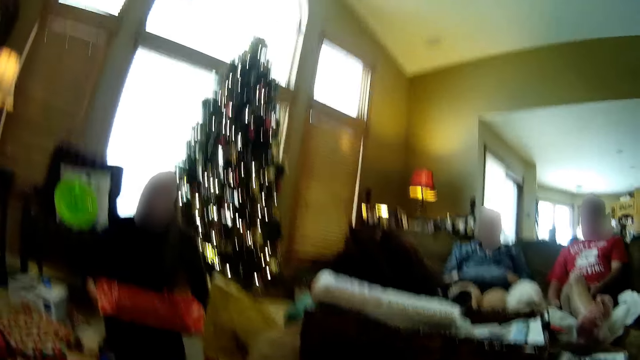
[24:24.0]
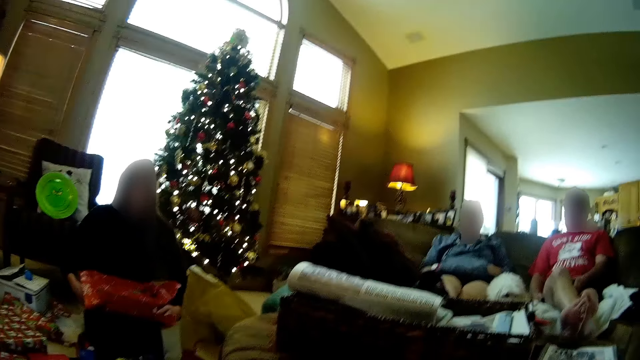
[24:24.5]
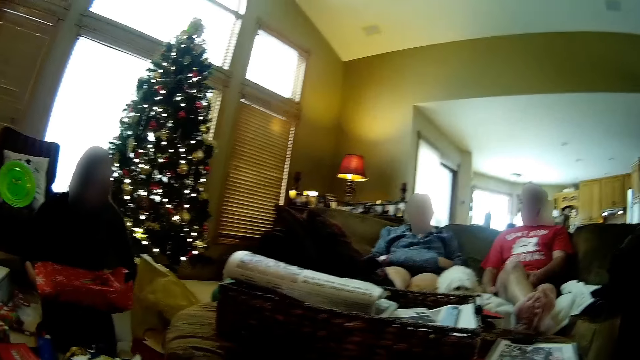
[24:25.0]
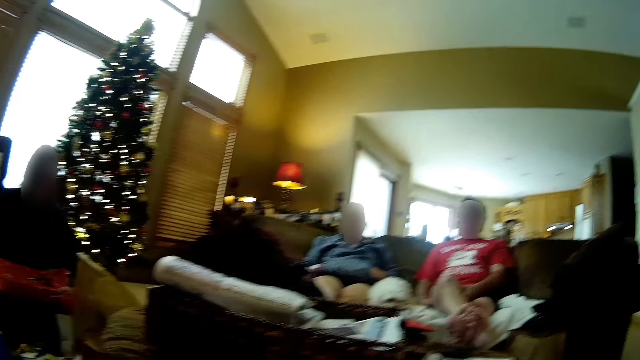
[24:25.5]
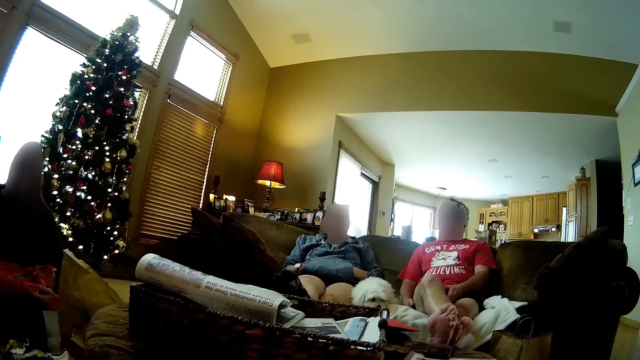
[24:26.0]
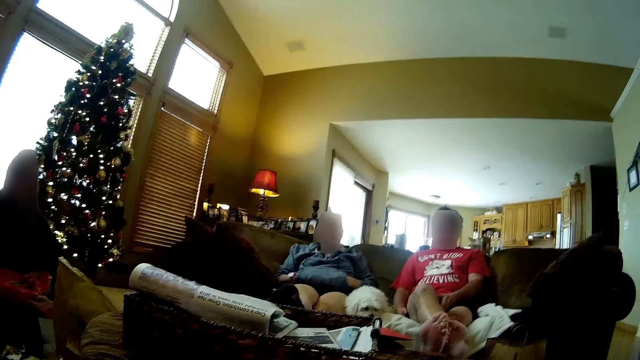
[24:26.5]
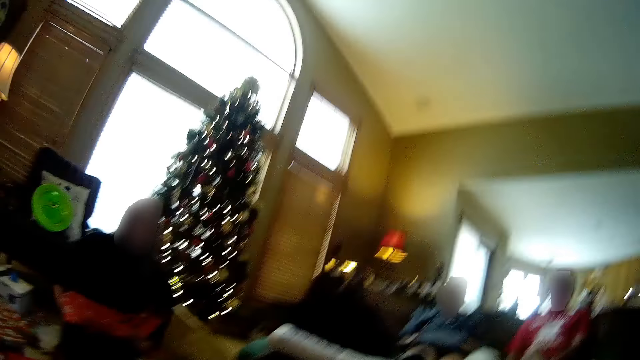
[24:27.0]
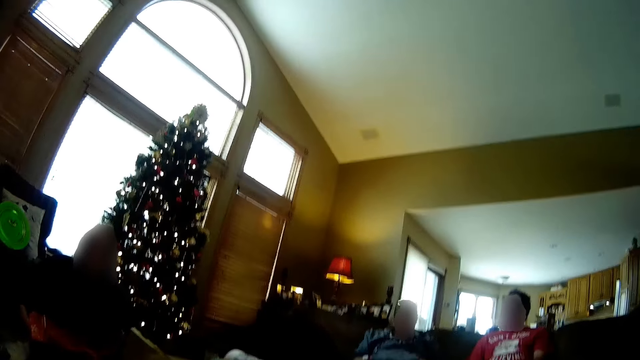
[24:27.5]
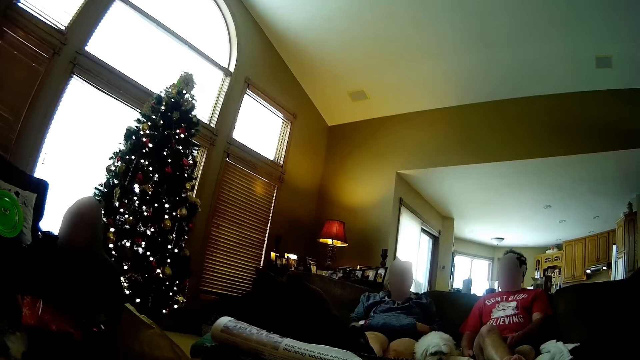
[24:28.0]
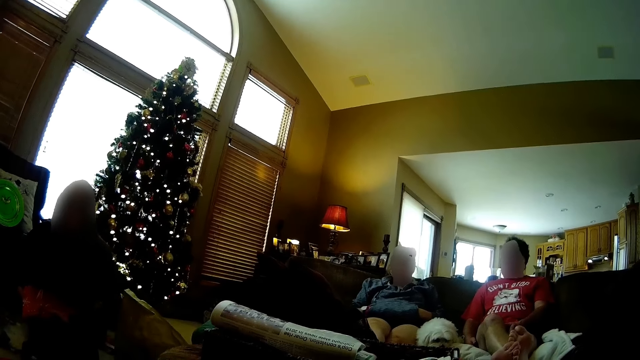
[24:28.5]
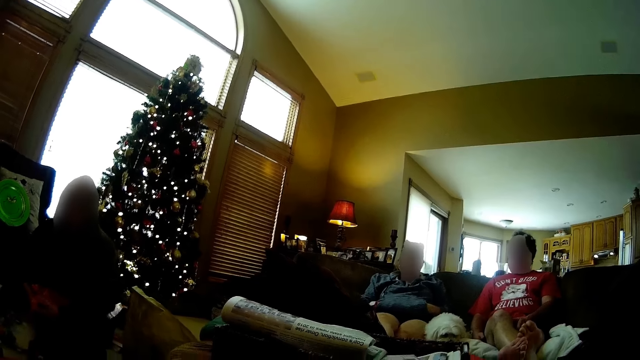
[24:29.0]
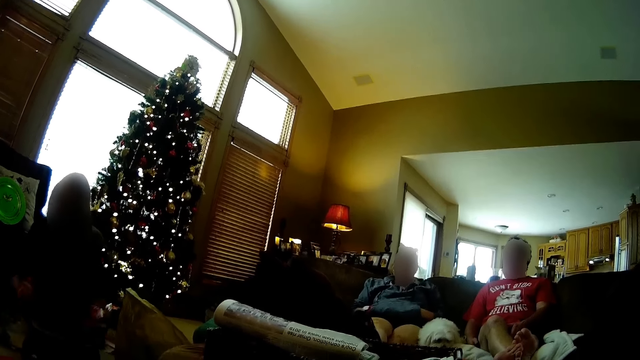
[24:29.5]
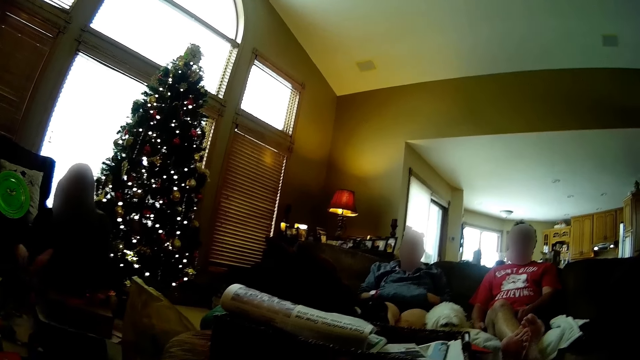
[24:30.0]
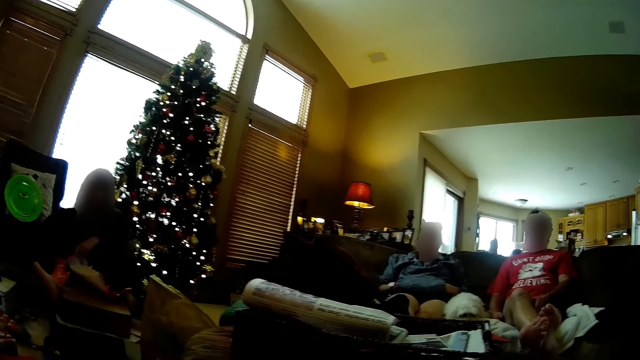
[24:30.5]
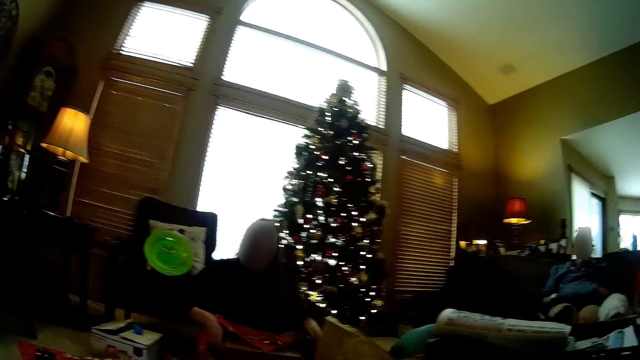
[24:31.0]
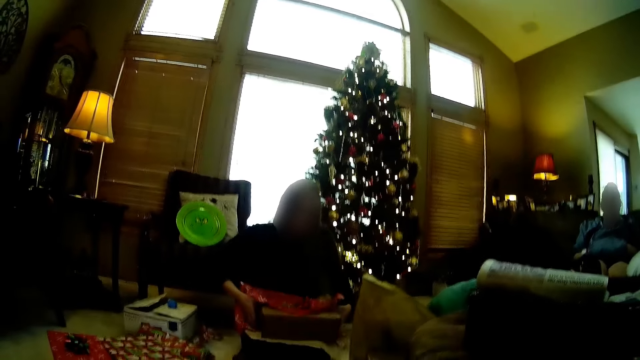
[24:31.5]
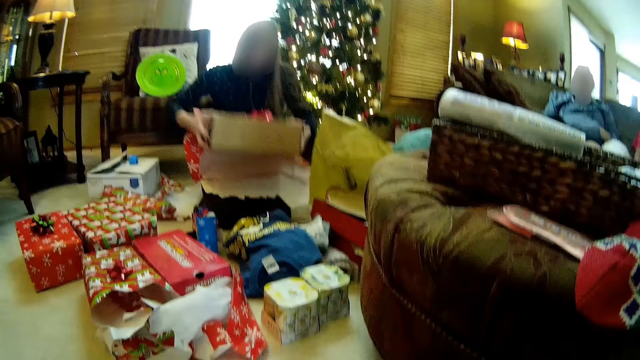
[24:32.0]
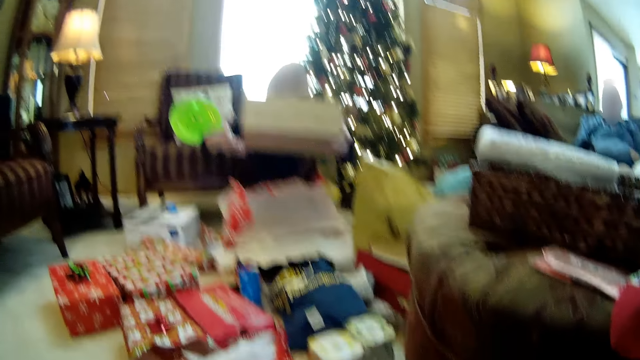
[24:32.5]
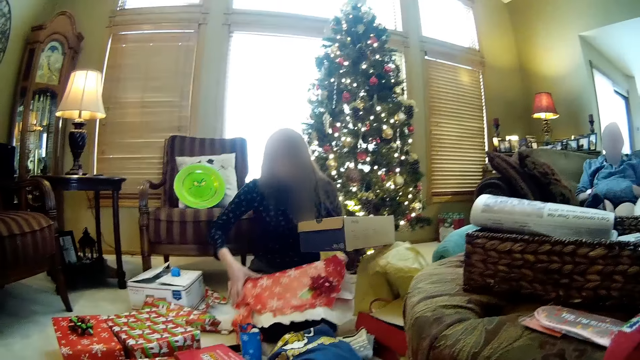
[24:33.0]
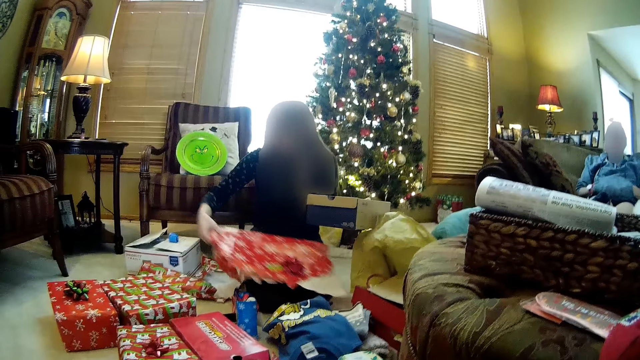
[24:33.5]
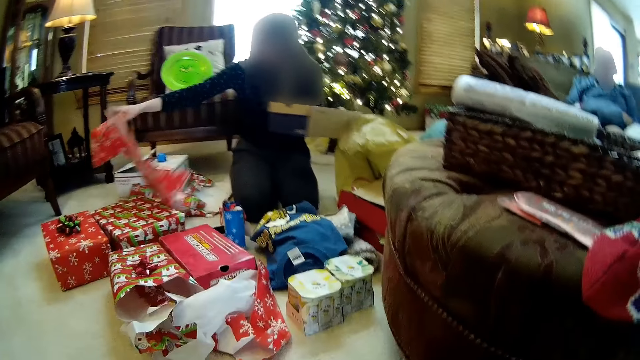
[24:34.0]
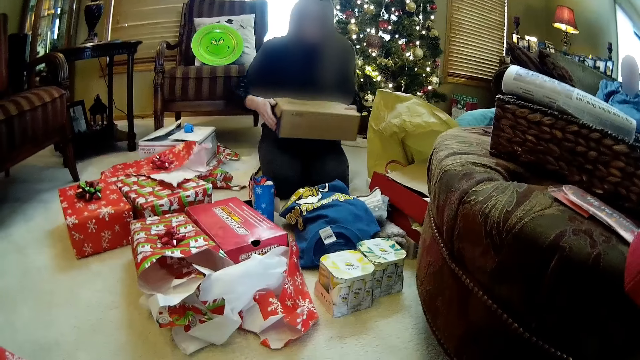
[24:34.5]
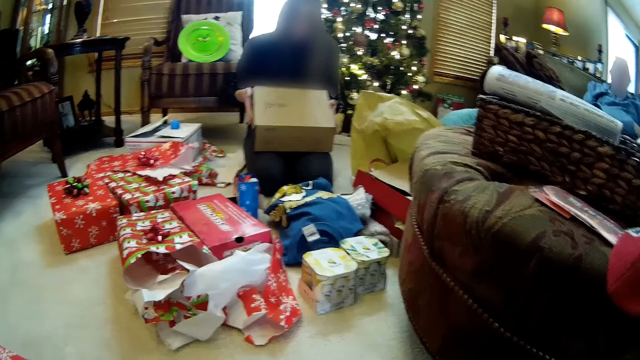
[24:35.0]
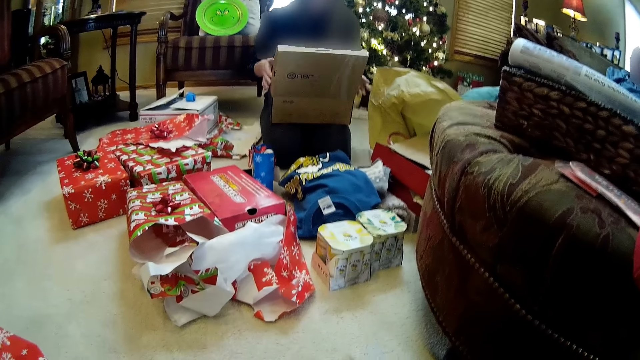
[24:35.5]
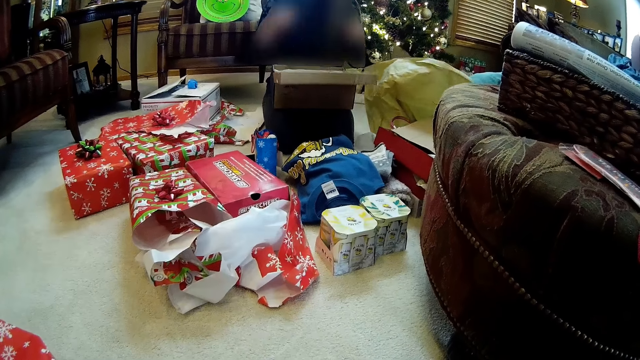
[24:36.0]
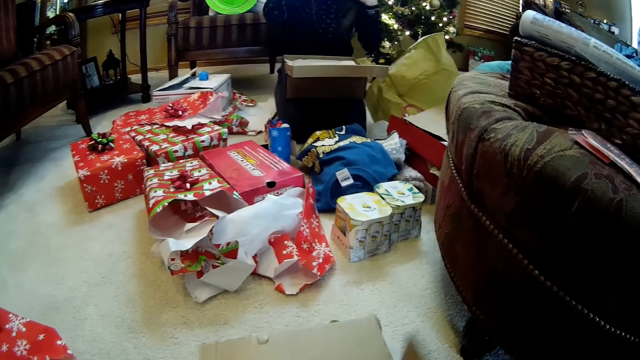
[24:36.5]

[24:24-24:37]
The lady holds the gift box in hand. The lady removes the gift box from the wrap. The lady removes the gift wrap from her lap with her right hand, throws the wrap on the floor, and opens the box with both hands.

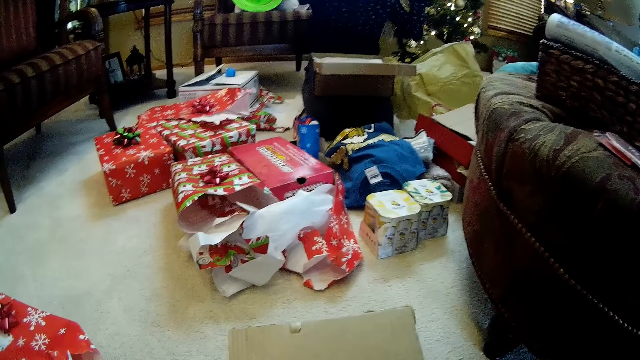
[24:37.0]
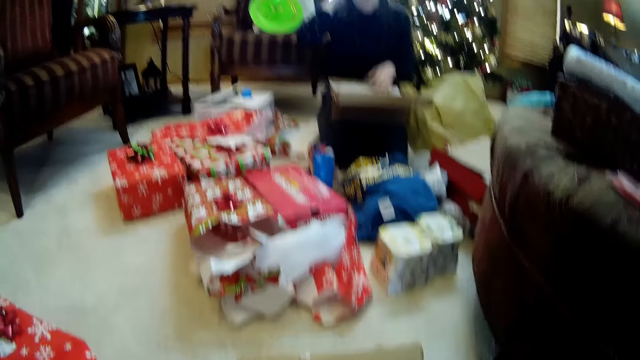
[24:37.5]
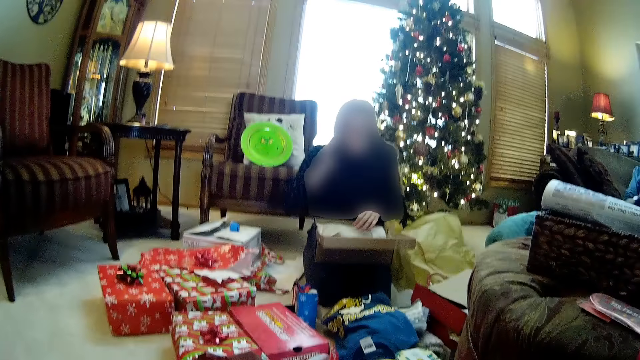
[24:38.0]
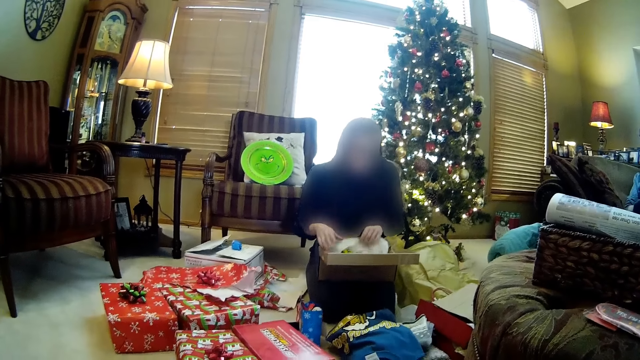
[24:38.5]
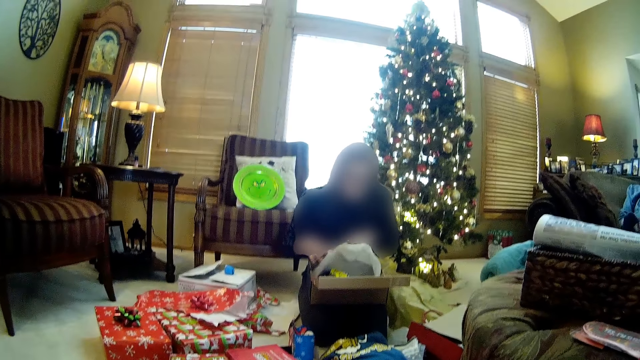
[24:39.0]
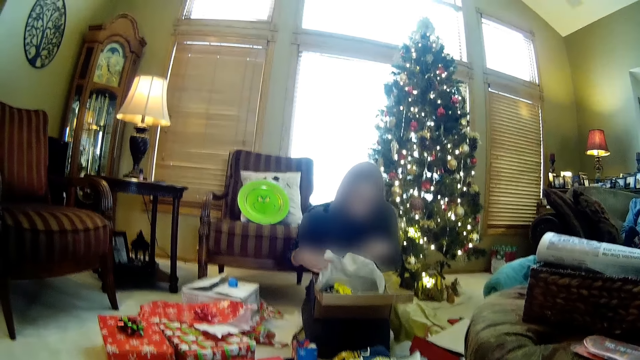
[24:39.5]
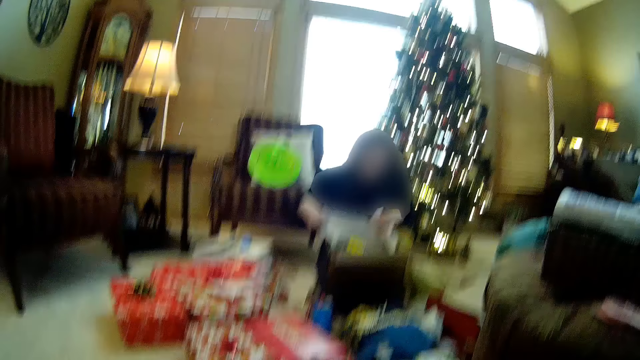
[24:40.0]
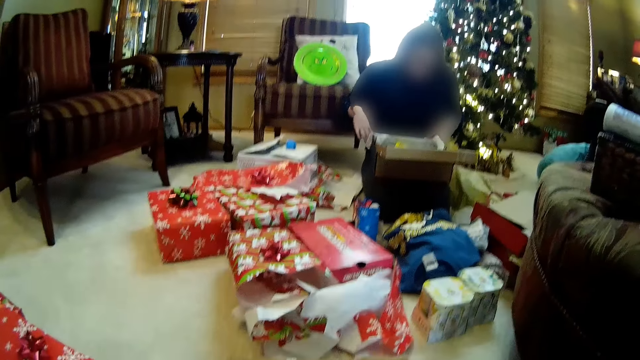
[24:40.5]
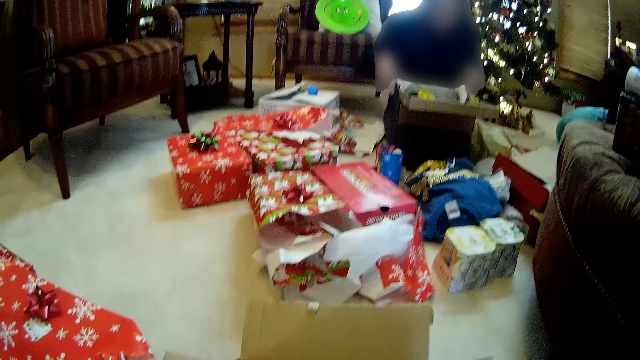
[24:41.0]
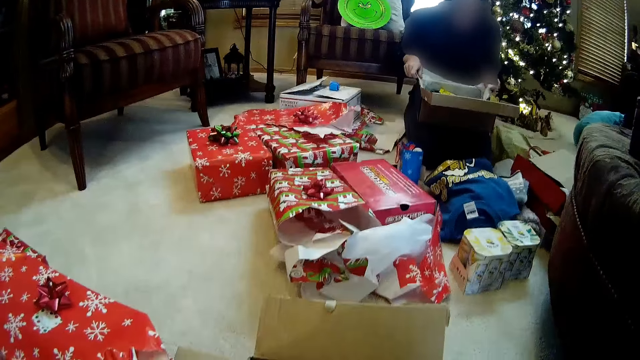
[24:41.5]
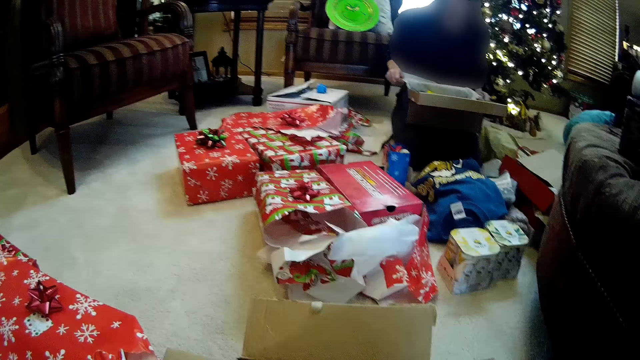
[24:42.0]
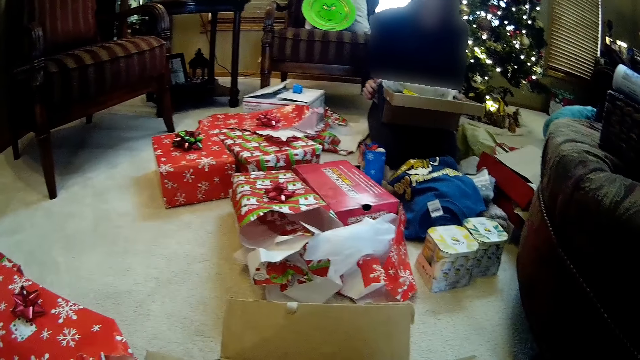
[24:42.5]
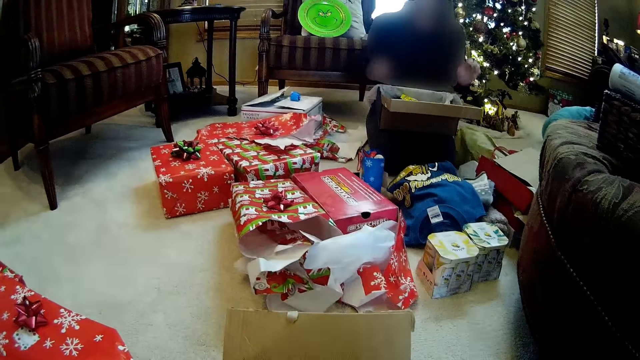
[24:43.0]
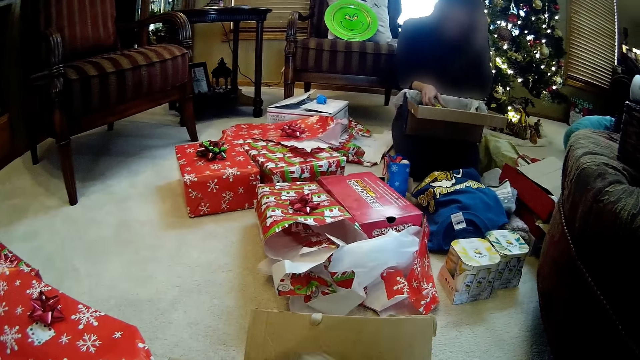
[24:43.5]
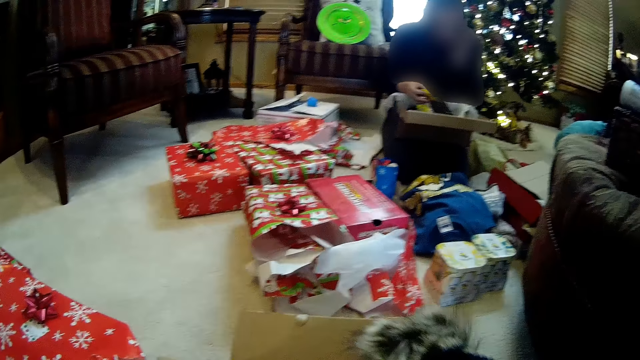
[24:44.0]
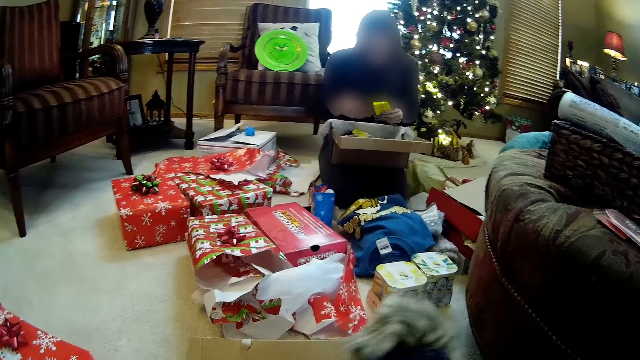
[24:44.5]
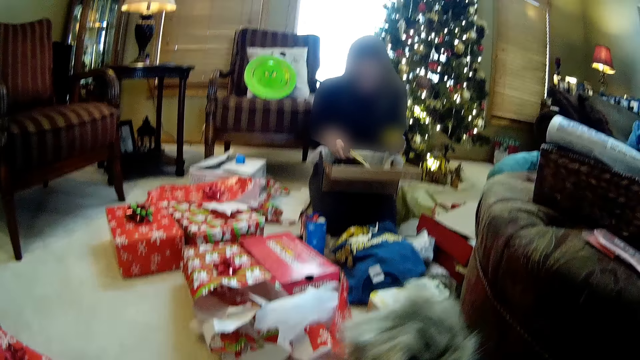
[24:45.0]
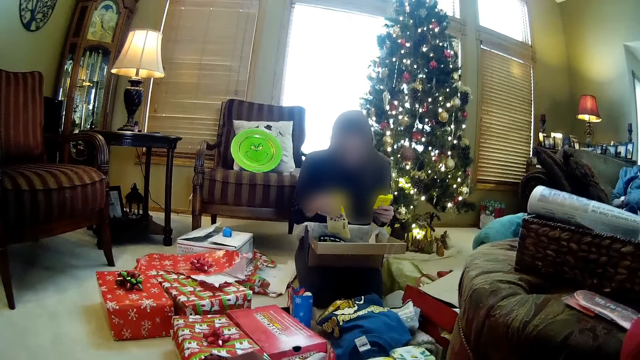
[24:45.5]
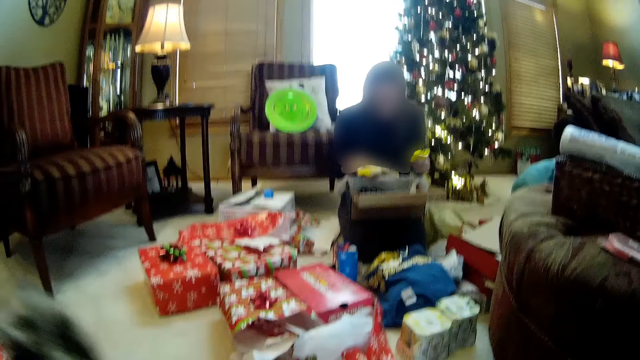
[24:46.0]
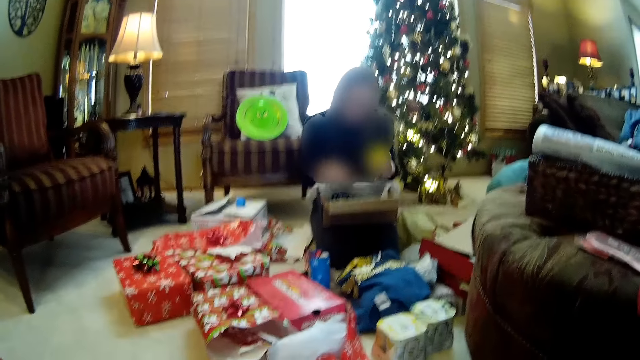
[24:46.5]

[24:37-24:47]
The lady flips her hair back. The lady packs her hair with both hands. The lady unwraps the box with both hands. The lady unwraps gifts in the box. The lady picks up a pair of socks from the gift box with her right hand.
